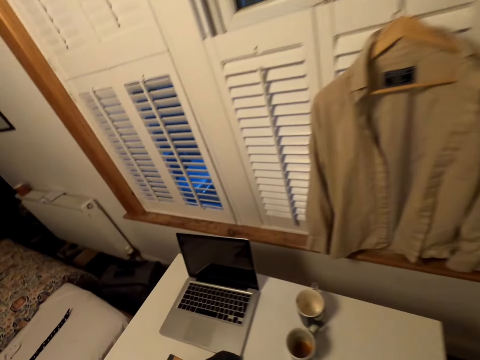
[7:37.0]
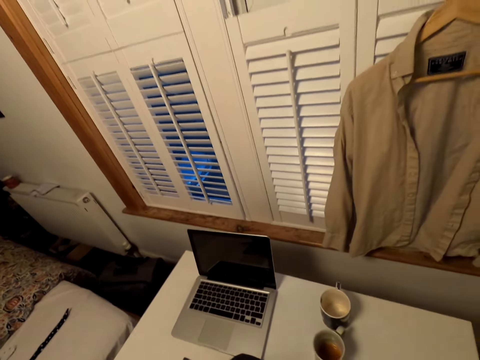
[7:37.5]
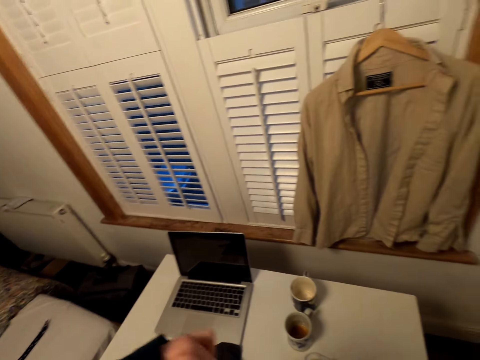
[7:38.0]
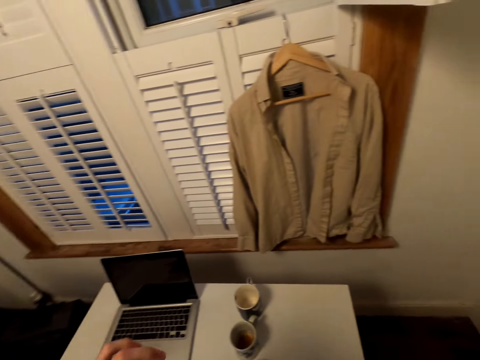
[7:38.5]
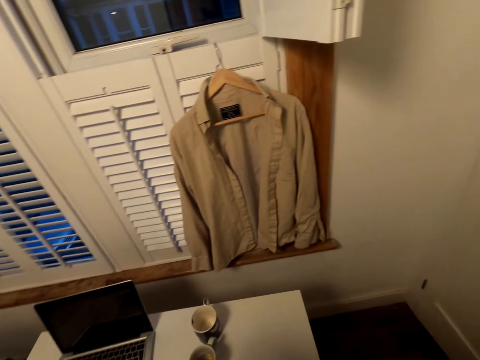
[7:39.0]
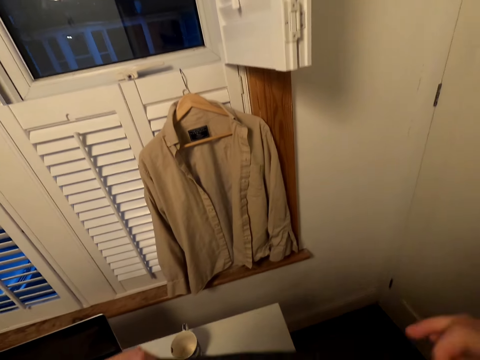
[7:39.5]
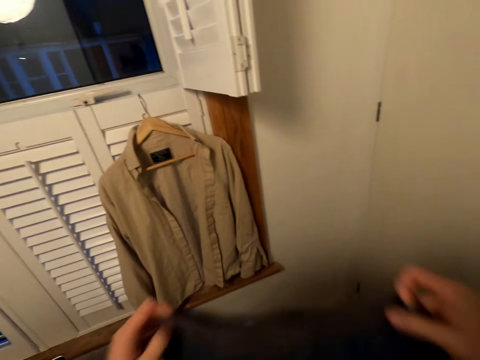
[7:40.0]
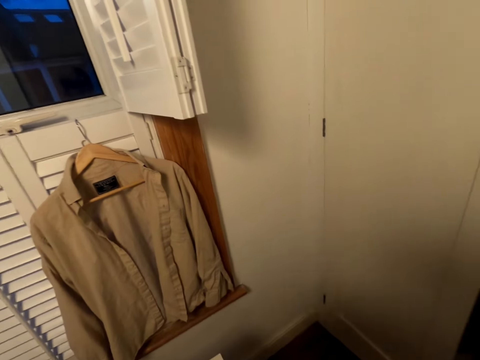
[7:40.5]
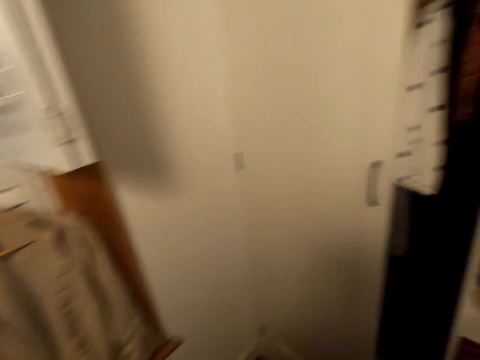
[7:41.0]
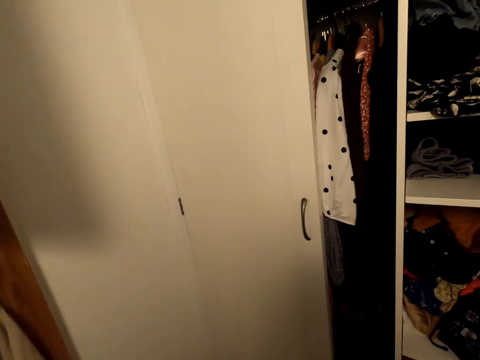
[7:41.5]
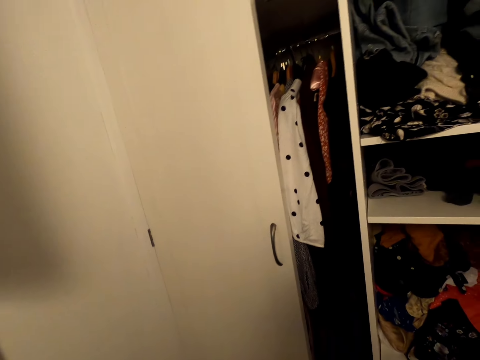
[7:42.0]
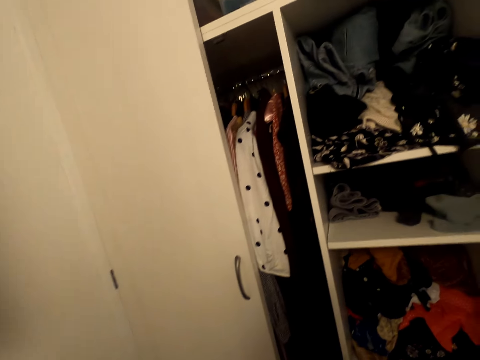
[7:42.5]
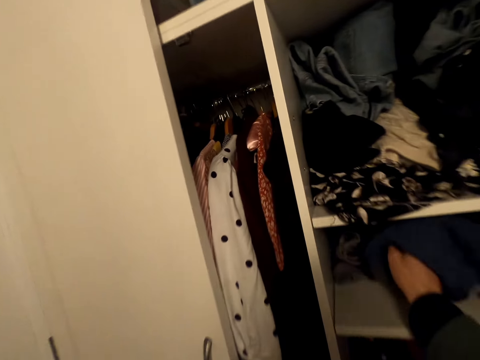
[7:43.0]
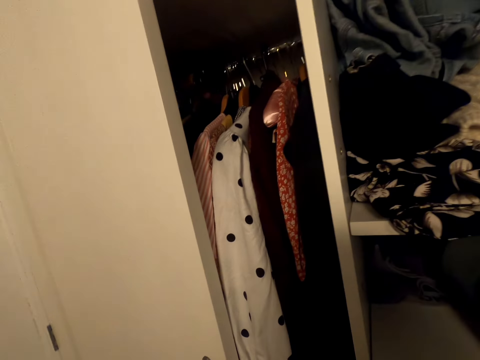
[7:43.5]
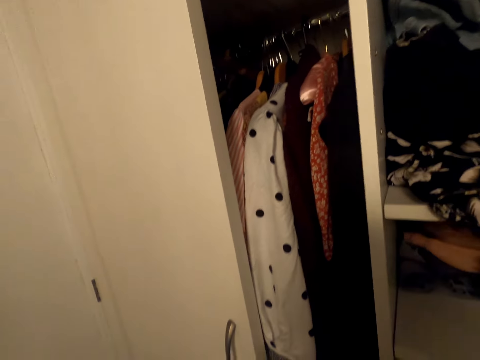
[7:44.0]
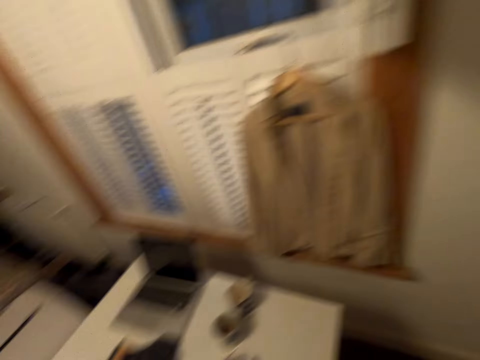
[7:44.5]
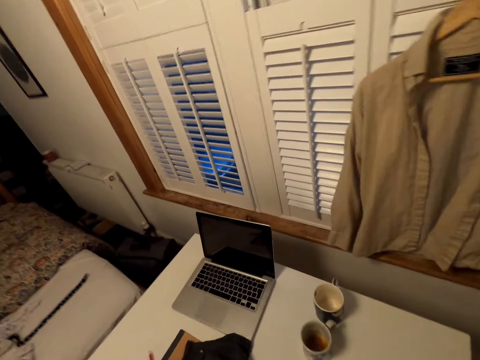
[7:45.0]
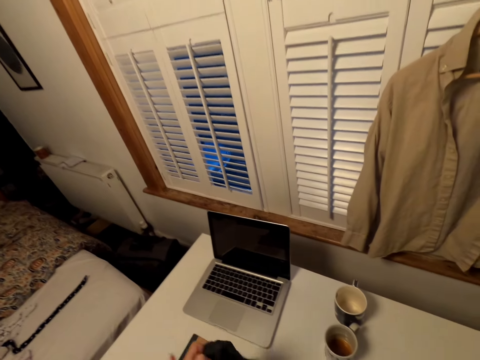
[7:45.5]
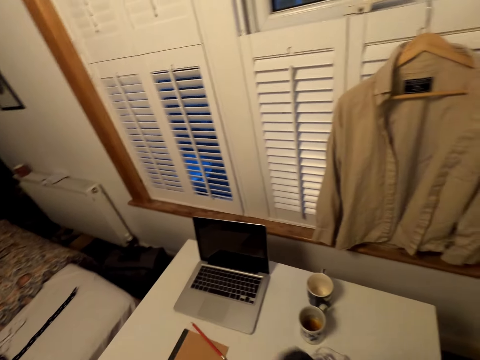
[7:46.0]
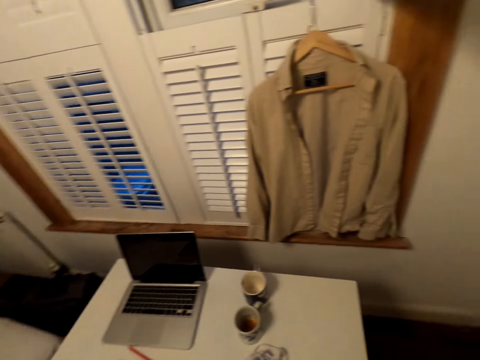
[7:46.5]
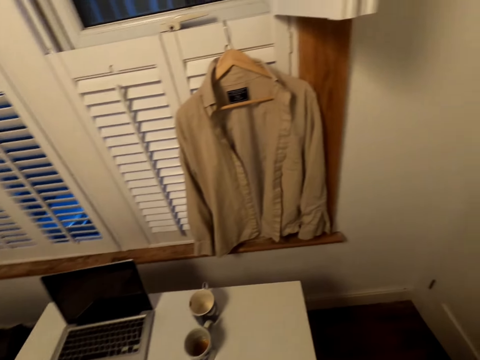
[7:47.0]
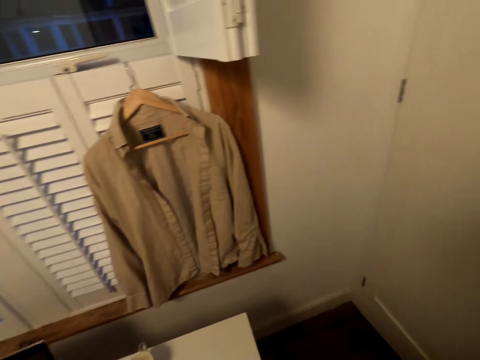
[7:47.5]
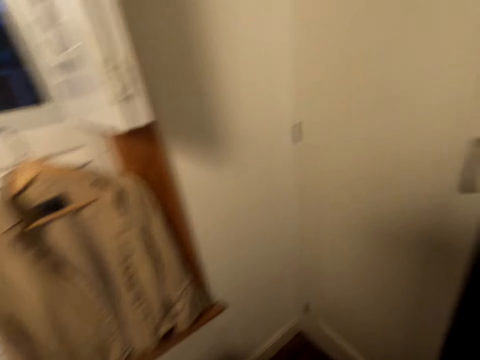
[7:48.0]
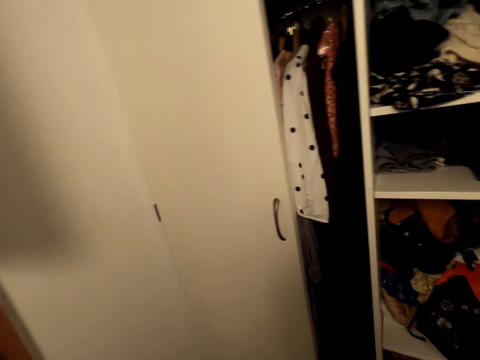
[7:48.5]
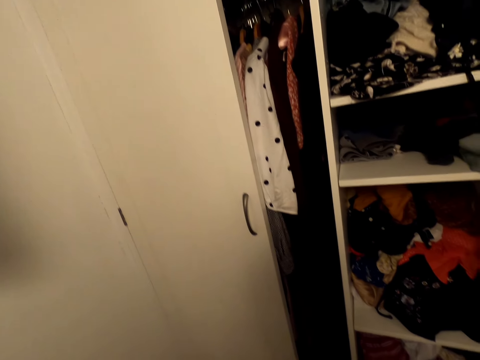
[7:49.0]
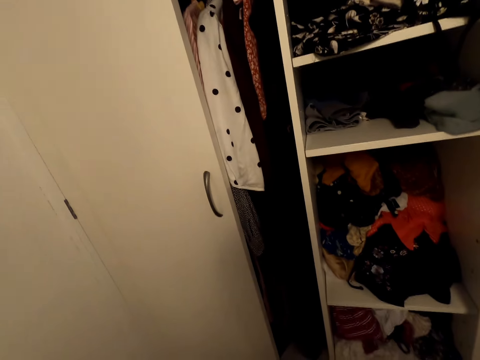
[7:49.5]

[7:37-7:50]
The camera wearer turns around. They walk around a room. They pick up a cloth. They fold the cloth. They walk around the room. They put the cloth in the closet. They turn around. They fold clothing. They pick up a cloth. They walk around the room.

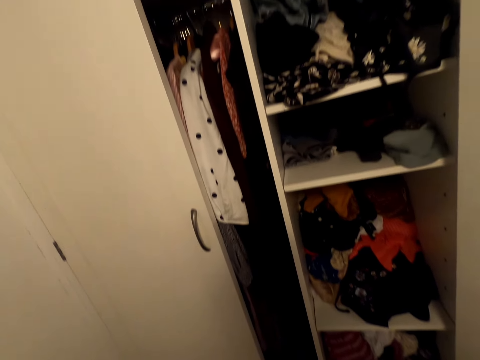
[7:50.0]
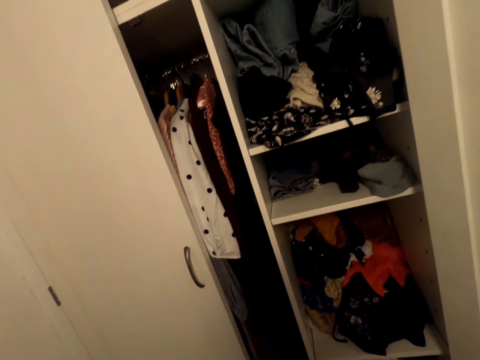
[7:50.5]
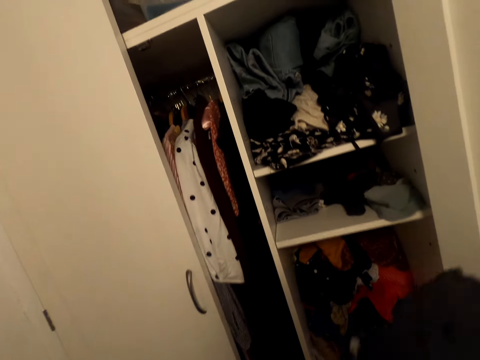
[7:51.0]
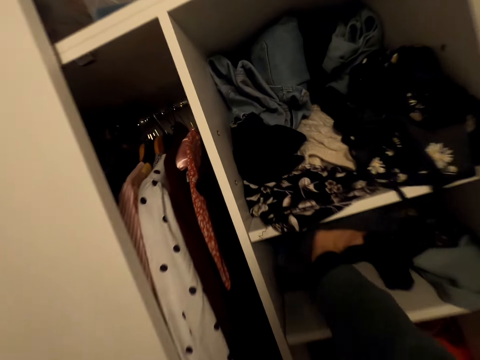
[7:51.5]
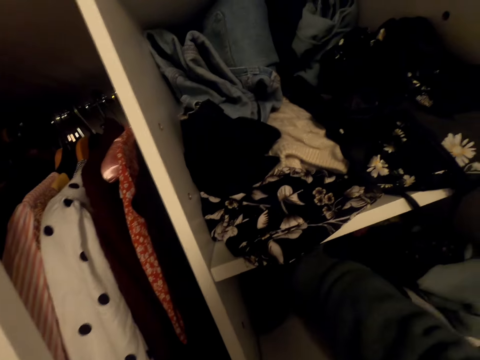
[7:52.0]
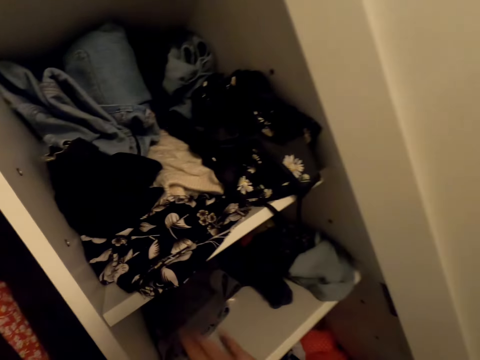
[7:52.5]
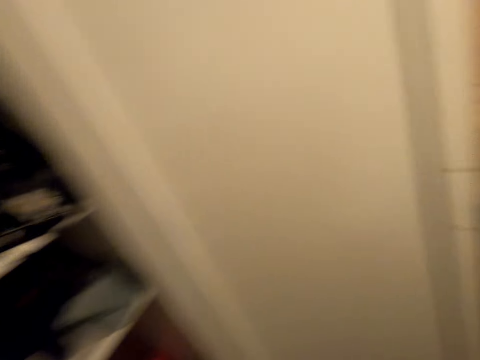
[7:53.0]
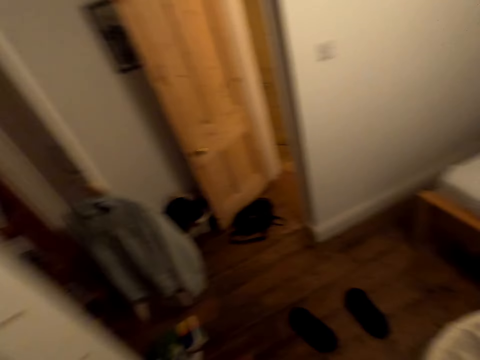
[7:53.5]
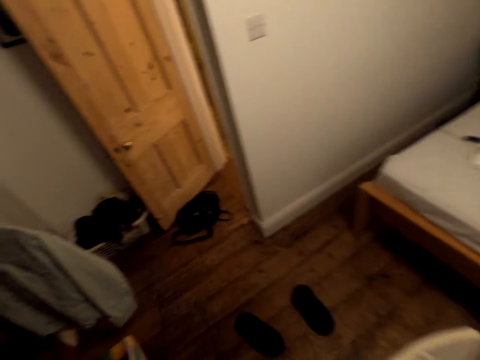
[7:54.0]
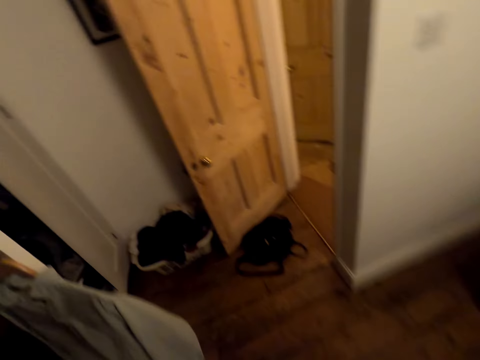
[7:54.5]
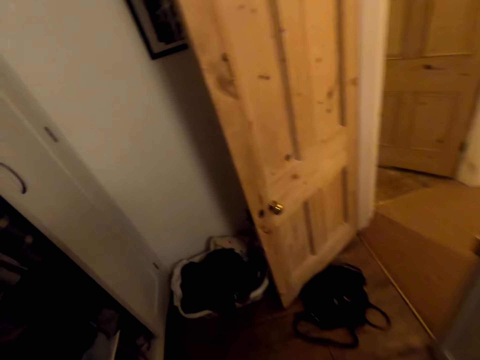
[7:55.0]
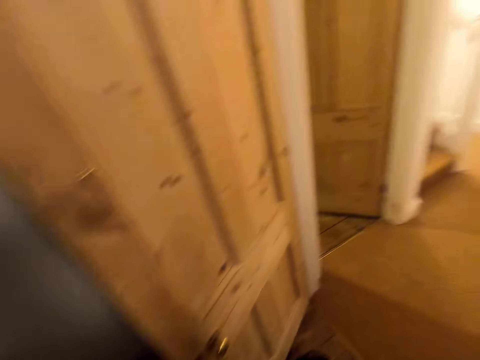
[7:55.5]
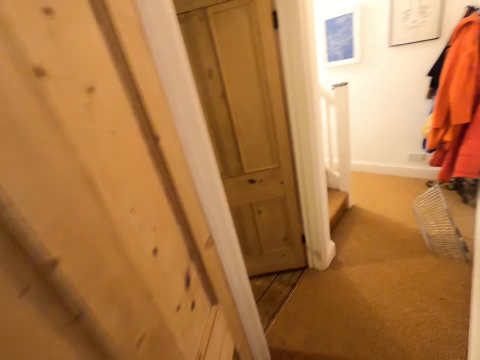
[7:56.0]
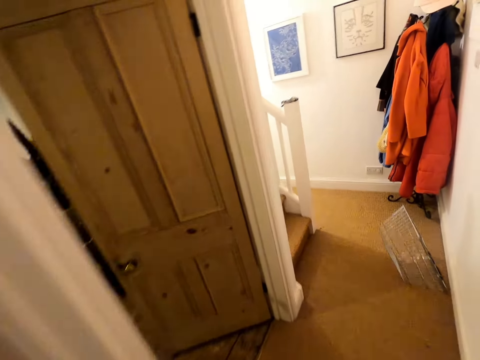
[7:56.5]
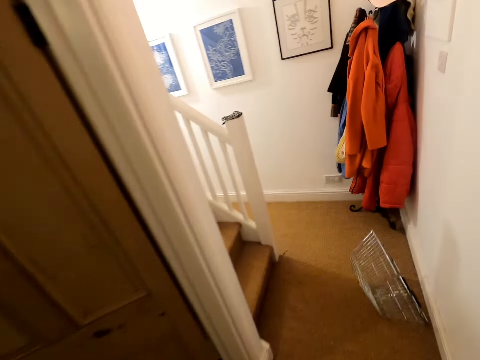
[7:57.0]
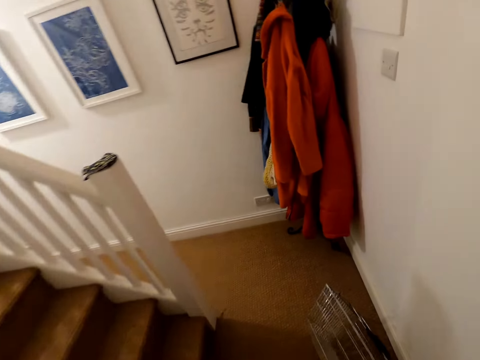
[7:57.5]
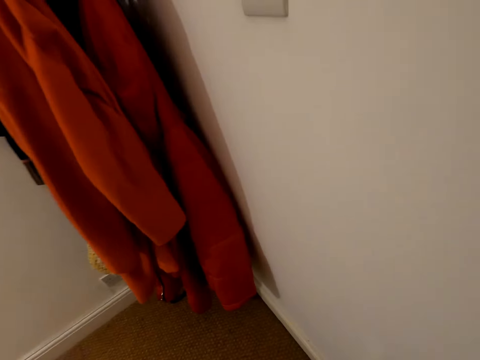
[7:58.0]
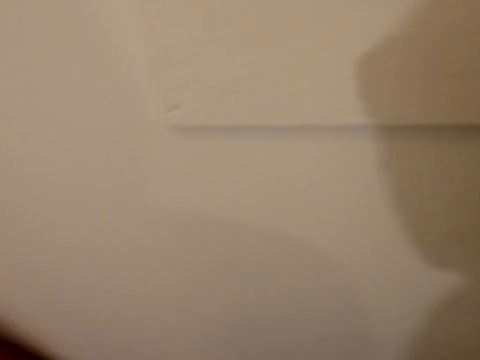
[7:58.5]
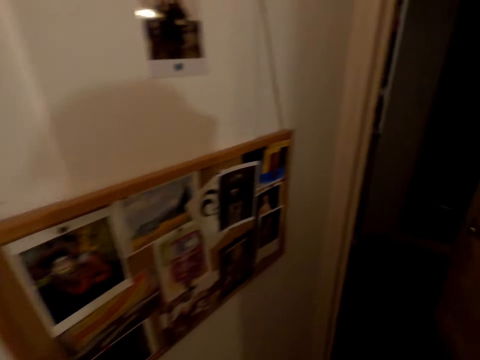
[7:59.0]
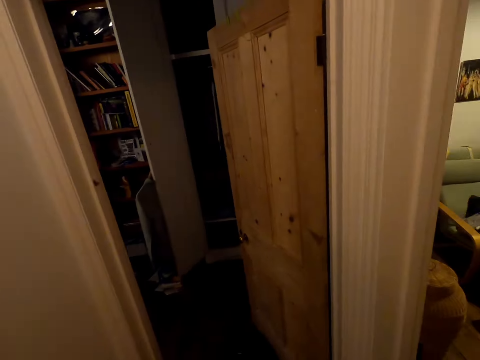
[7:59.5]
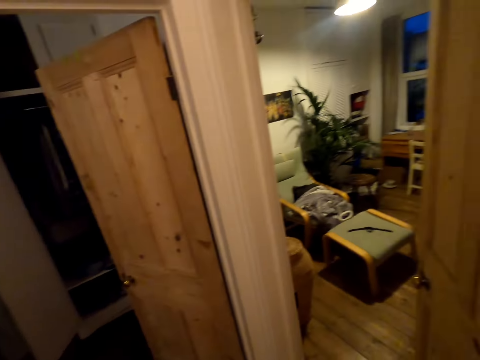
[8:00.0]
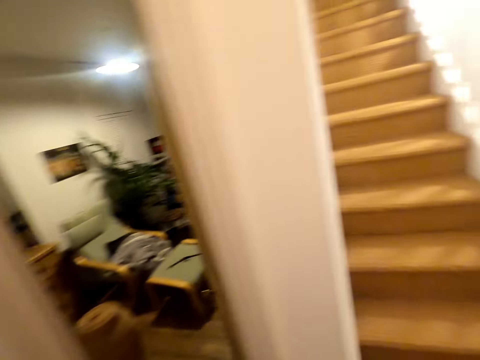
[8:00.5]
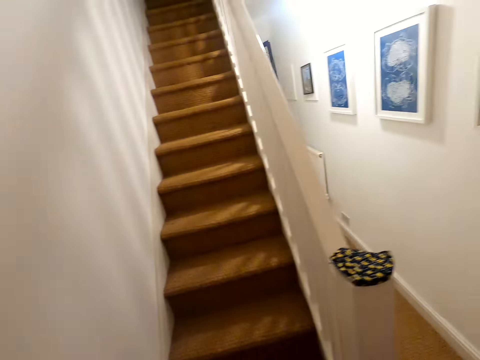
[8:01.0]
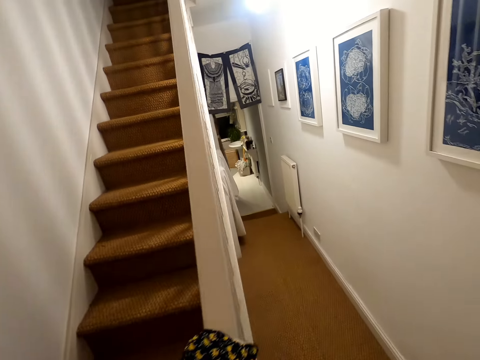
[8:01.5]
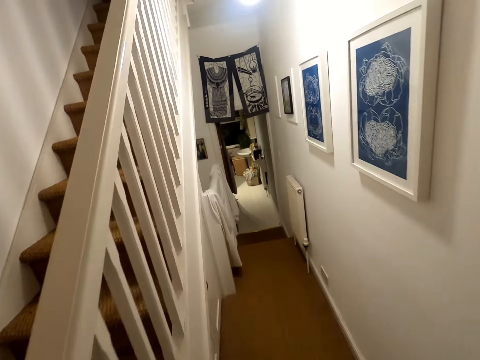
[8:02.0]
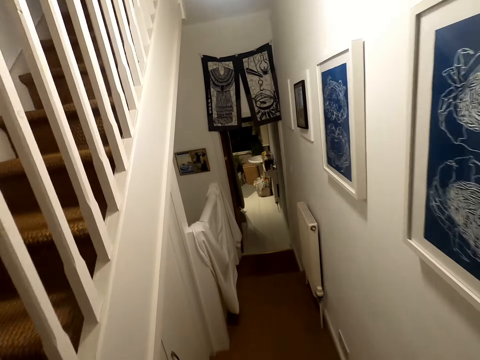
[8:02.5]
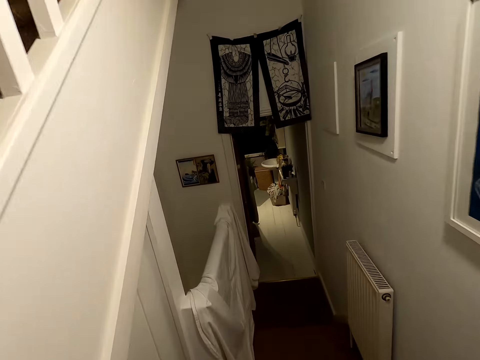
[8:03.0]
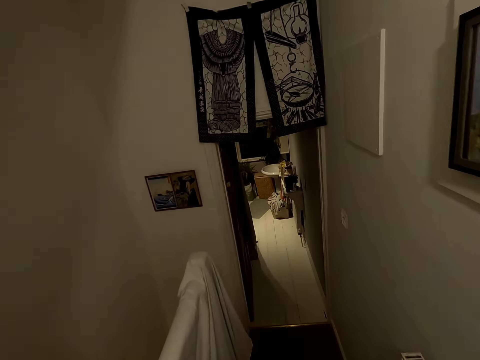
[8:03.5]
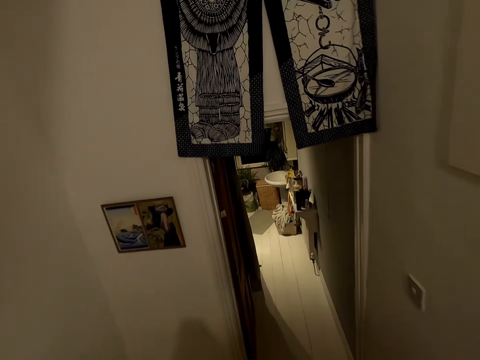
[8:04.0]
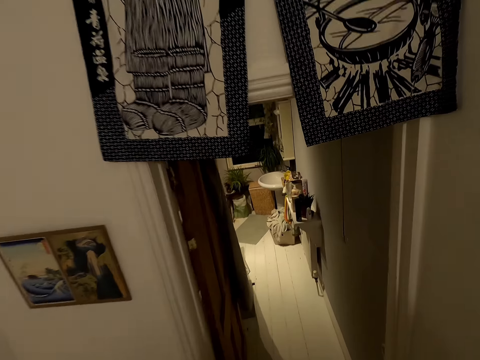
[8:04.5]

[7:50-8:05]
The camera wearer puts the cloth in the closet. They walk around the room. They turn right. They turn right again. They walk around the house. They lean forward. They turn around. They walk forward. They descend the stairs.
